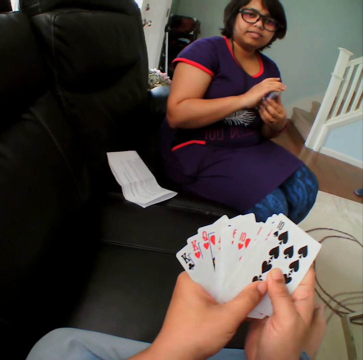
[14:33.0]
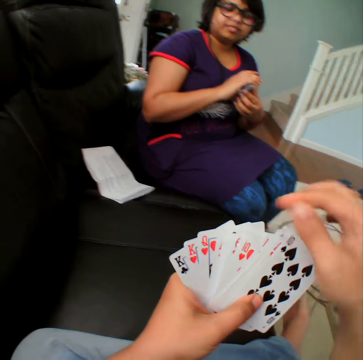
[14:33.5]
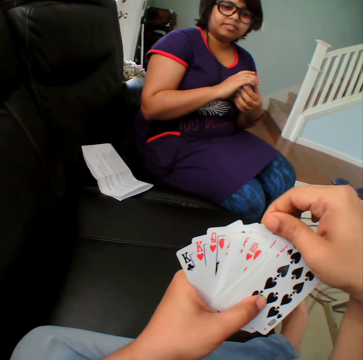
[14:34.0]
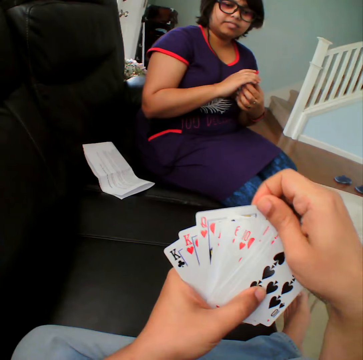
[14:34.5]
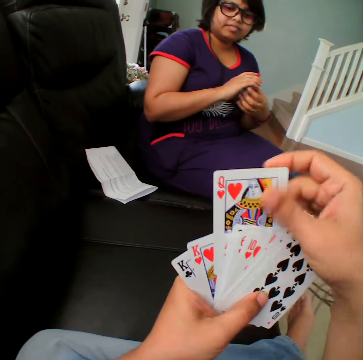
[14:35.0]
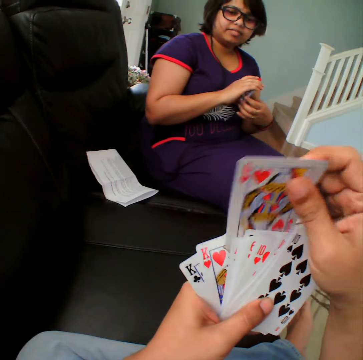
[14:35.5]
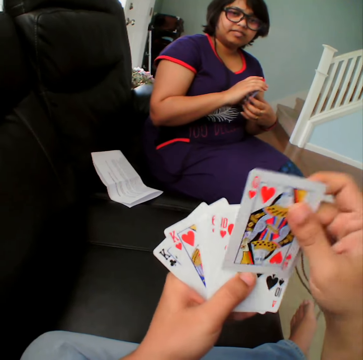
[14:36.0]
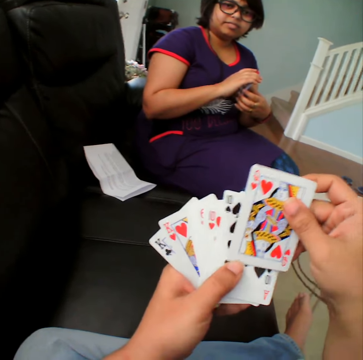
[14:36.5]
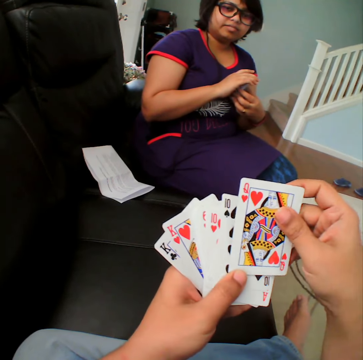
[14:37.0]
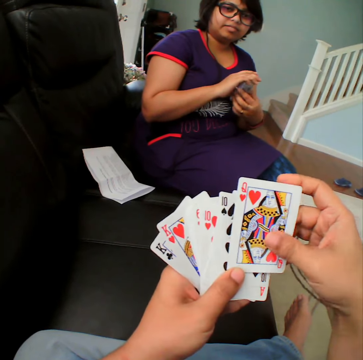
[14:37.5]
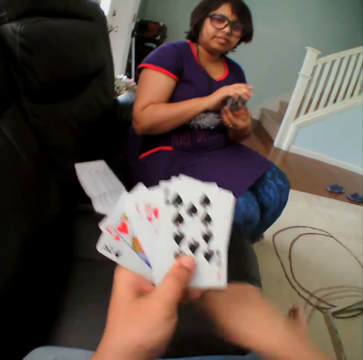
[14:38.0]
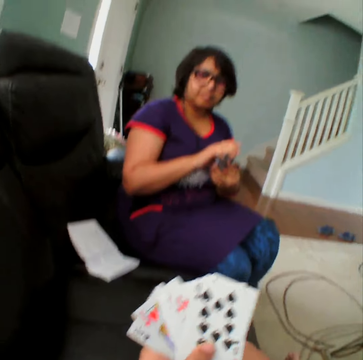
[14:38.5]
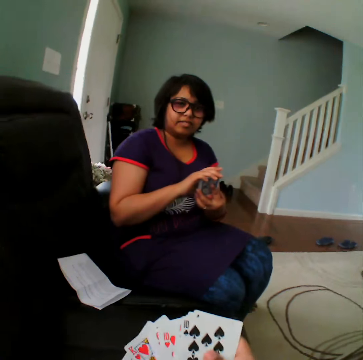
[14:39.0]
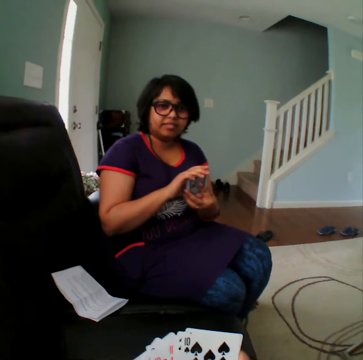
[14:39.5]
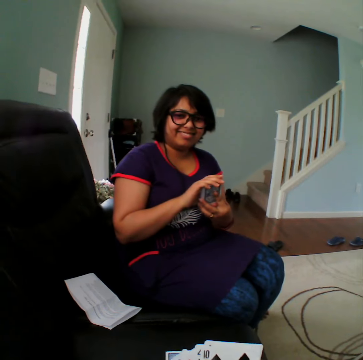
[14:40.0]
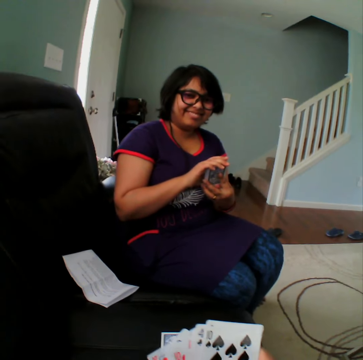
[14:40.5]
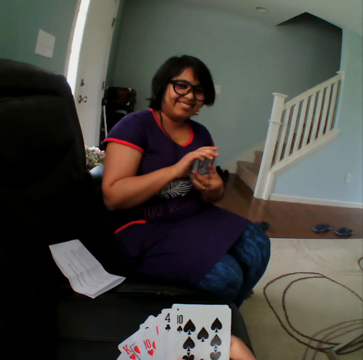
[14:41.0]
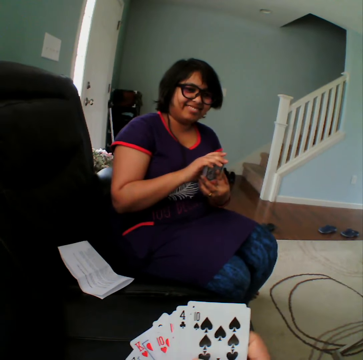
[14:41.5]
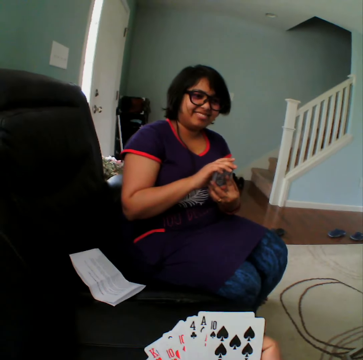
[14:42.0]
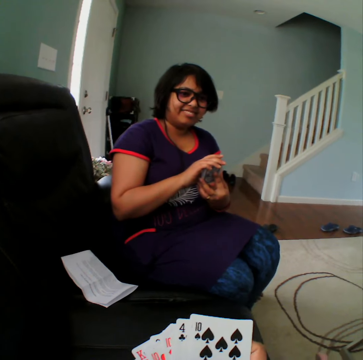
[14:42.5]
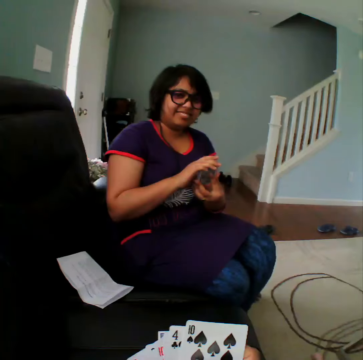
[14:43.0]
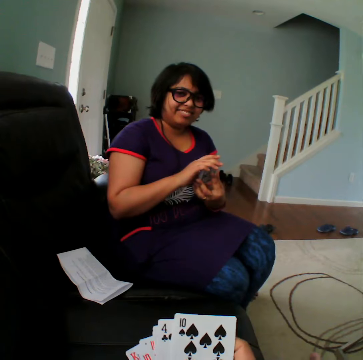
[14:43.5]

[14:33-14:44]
The camera wearer picks the card. They place the card in the couch. They select the cards.

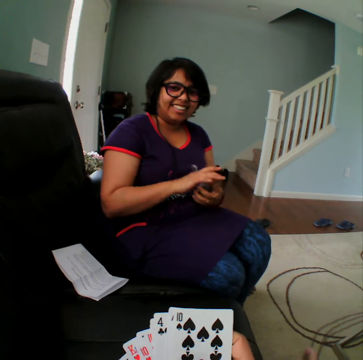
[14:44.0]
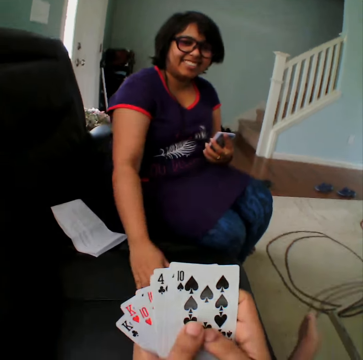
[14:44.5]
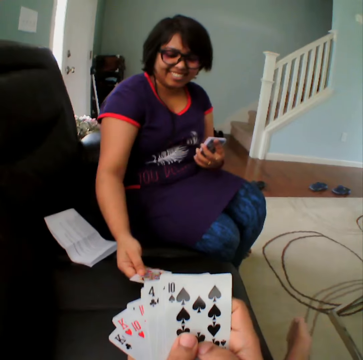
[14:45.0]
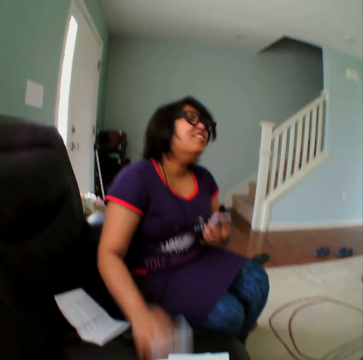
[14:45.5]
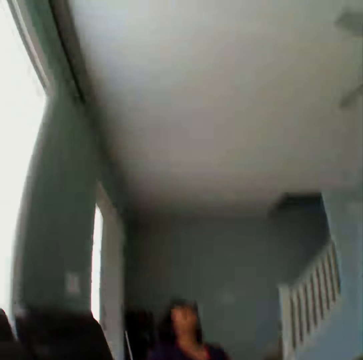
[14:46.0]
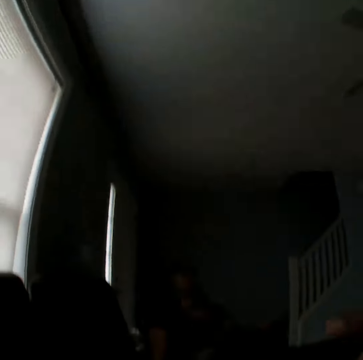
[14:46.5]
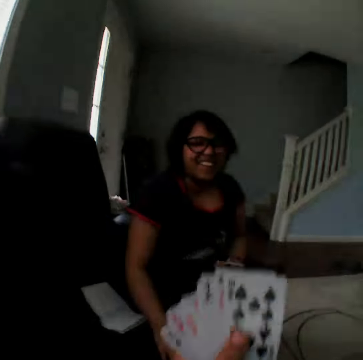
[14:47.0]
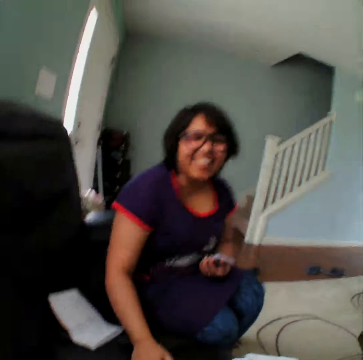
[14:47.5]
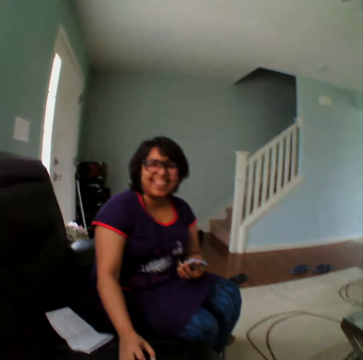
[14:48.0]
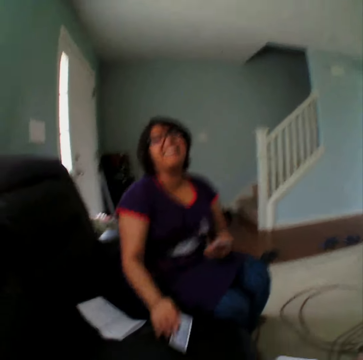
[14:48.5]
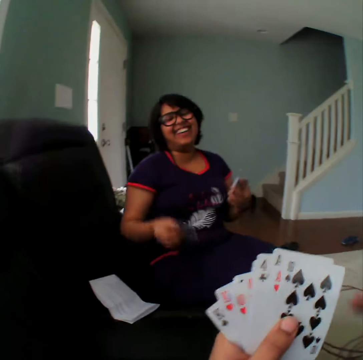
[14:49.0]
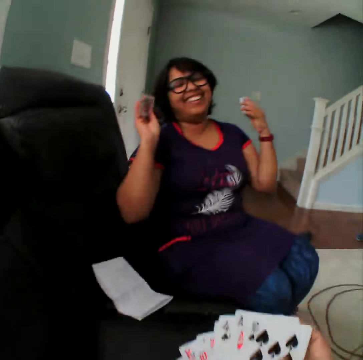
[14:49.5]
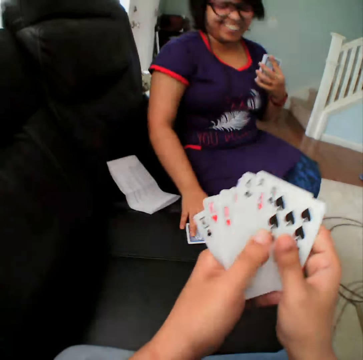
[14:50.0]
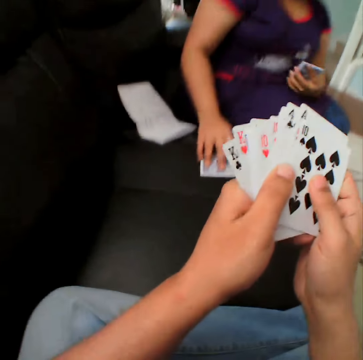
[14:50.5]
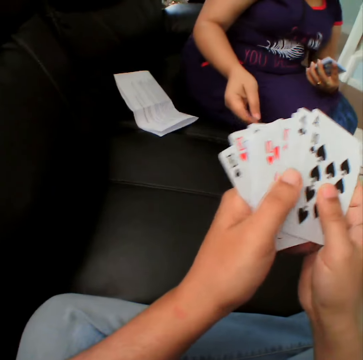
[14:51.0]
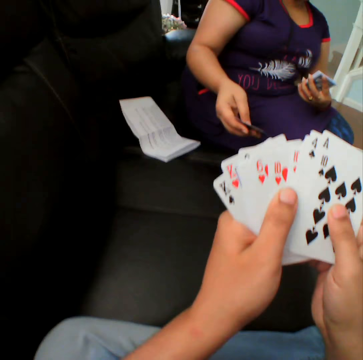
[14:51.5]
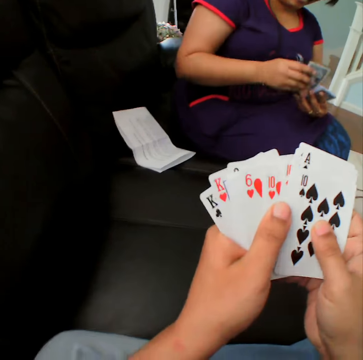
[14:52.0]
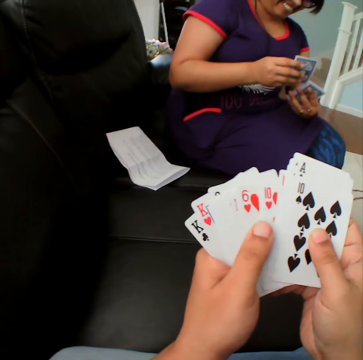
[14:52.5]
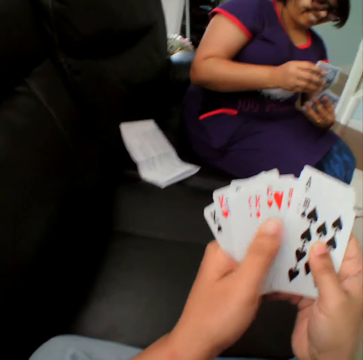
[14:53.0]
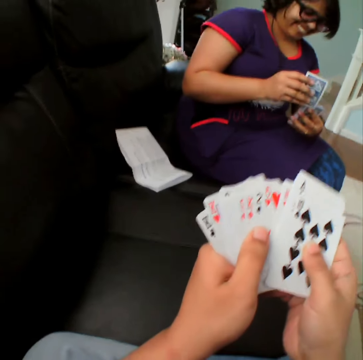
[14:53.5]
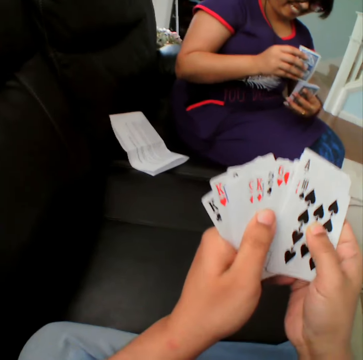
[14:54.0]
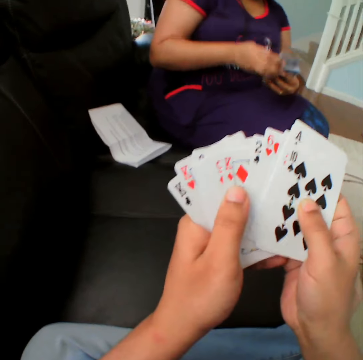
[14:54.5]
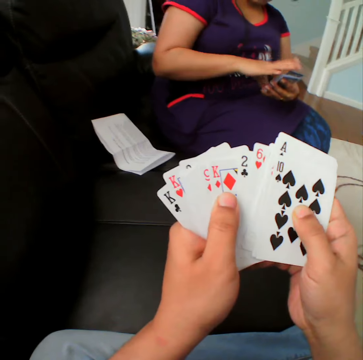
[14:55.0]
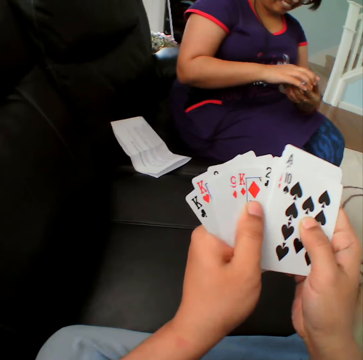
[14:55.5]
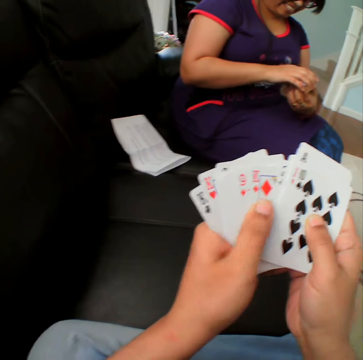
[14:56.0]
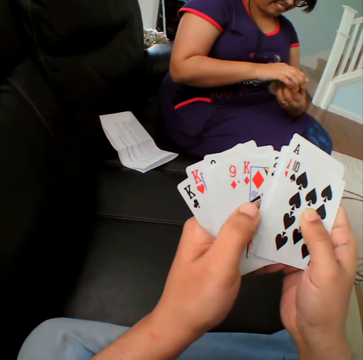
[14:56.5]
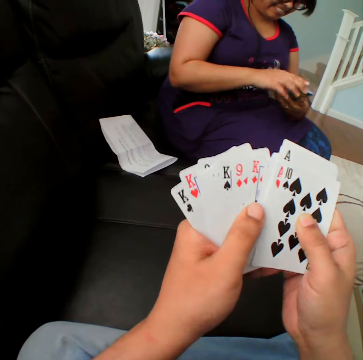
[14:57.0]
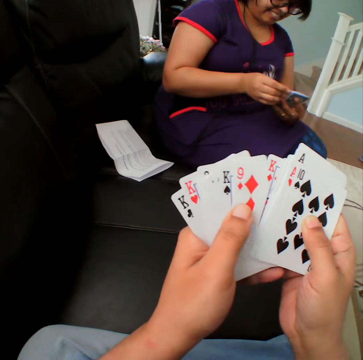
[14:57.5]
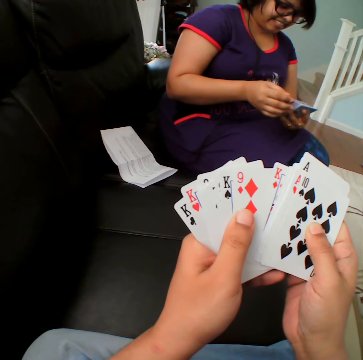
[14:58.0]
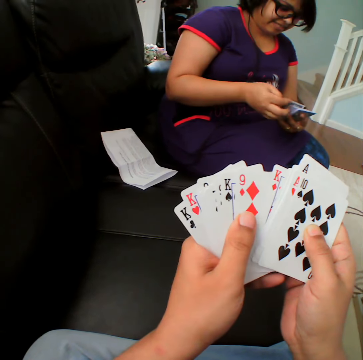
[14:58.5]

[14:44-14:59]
A woman picks the card. She puts the card down and picks the card. She hits the card in the table. She puts the card down. She hits the card in the table again. She takes the card. The camera wearer selects the cards.

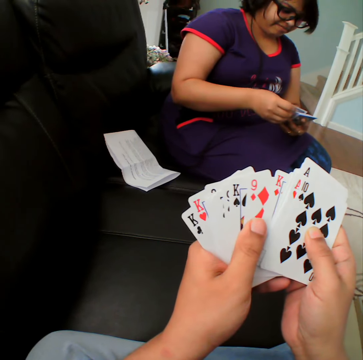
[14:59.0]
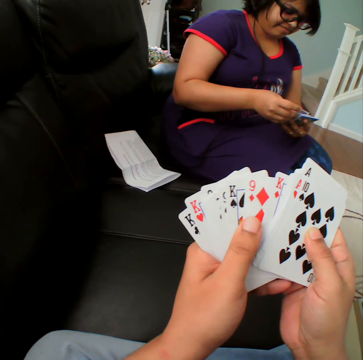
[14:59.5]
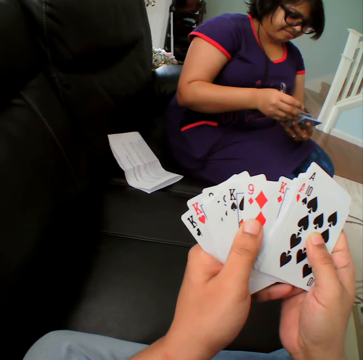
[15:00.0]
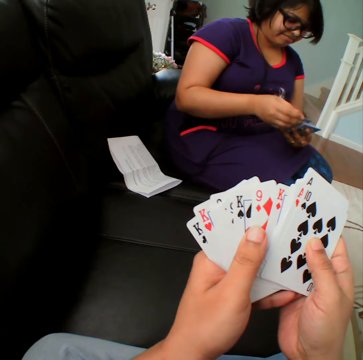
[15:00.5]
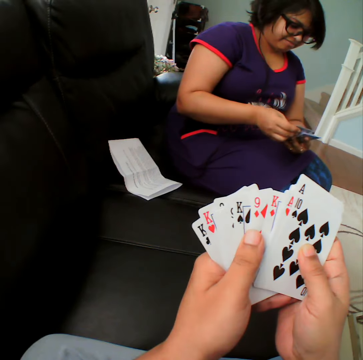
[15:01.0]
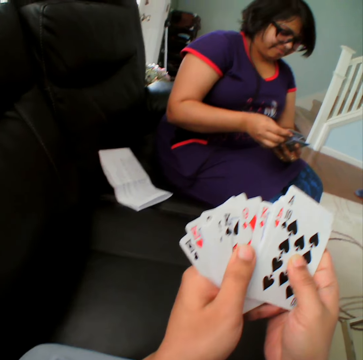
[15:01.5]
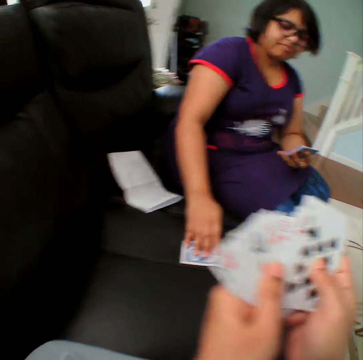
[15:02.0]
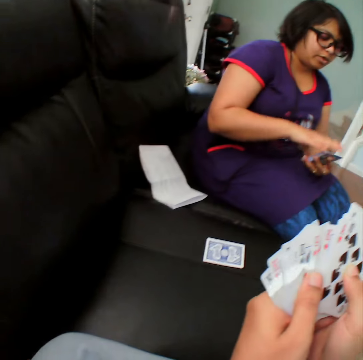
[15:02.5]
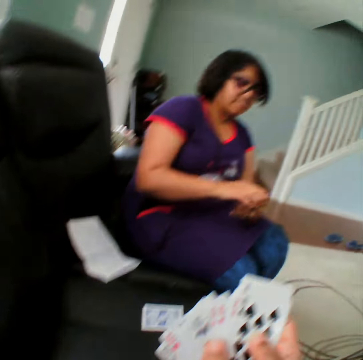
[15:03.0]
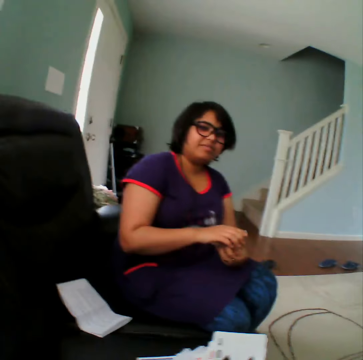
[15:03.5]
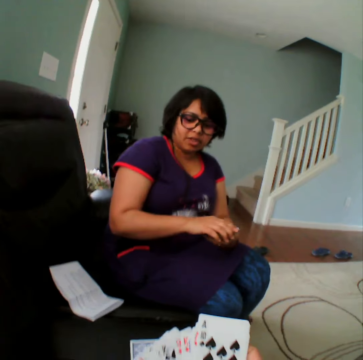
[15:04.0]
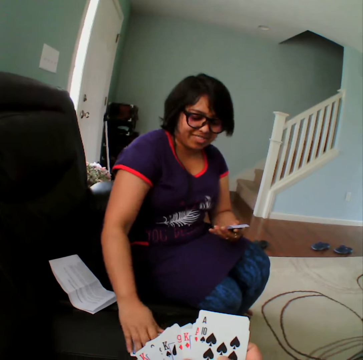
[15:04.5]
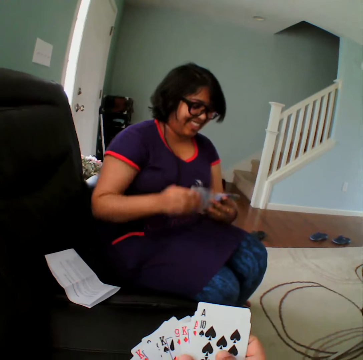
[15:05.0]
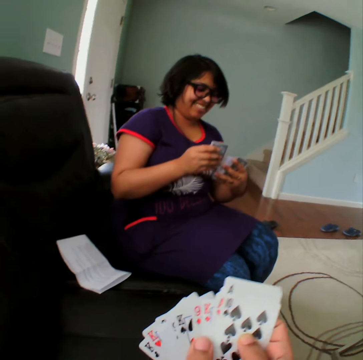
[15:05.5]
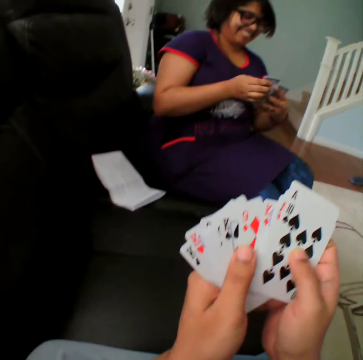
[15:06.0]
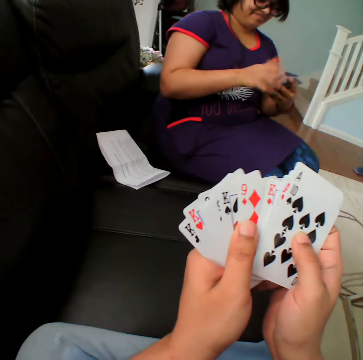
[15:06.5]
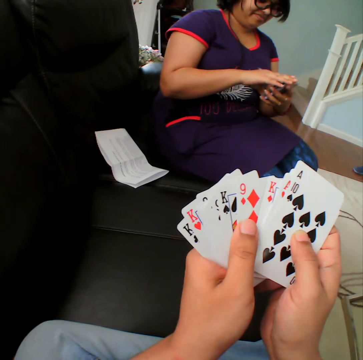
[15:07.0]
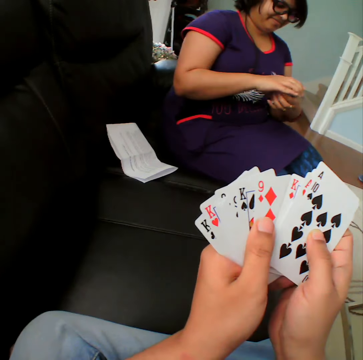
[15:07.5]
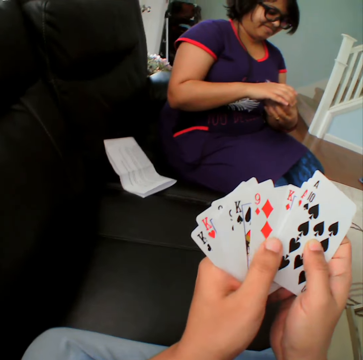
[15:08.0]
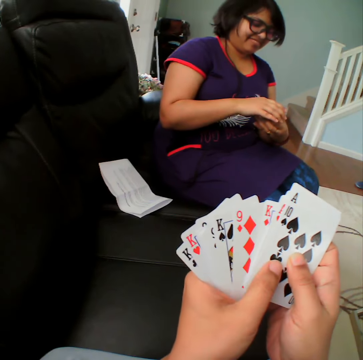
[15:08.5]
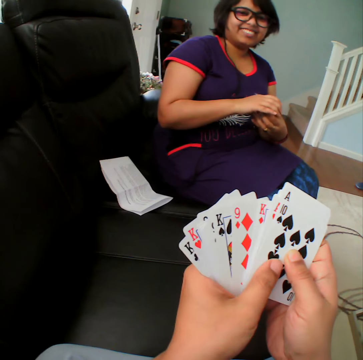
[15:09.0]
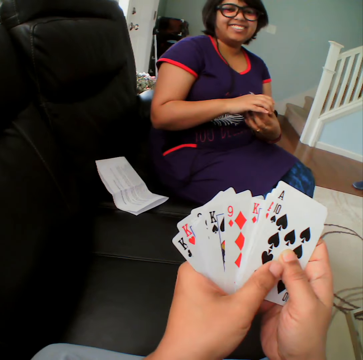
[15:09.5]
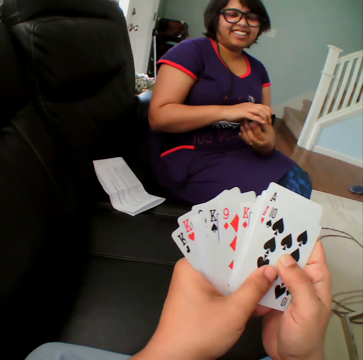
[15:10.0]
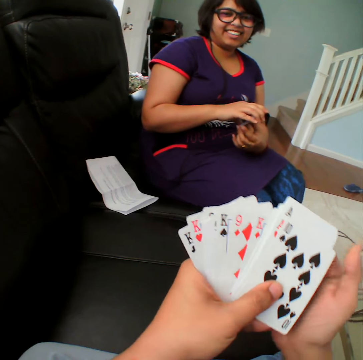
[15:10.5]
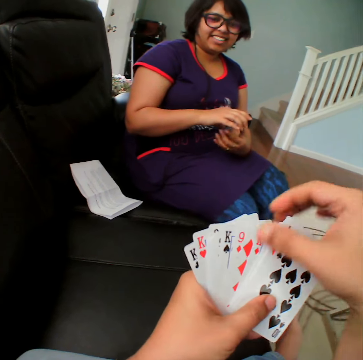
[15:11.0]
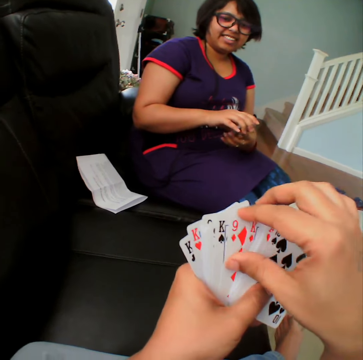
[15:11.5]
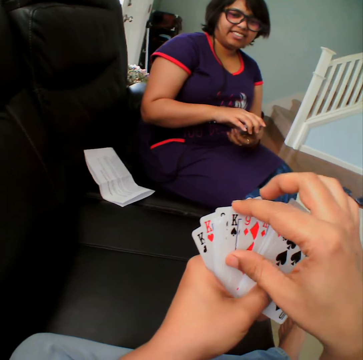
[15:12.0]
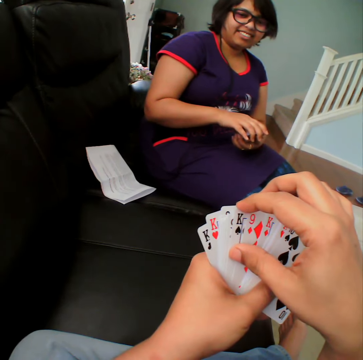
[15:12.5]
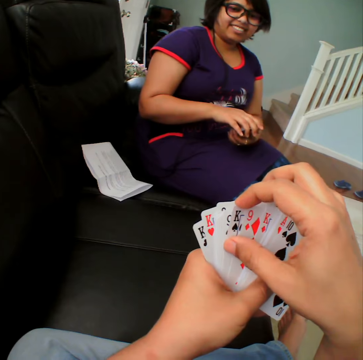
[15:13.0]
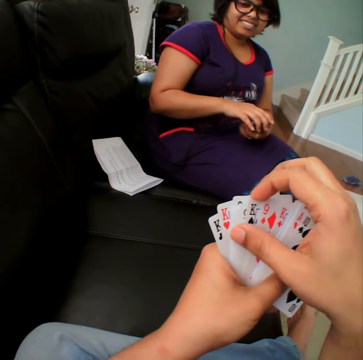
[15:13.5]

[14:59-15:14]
A person picks up the card. The person puts the card in the couch. The person takes the card back. The camera wearer selects the cards.
